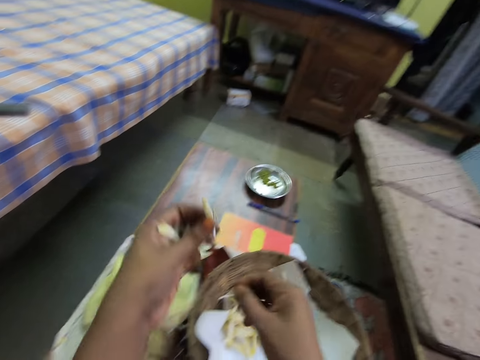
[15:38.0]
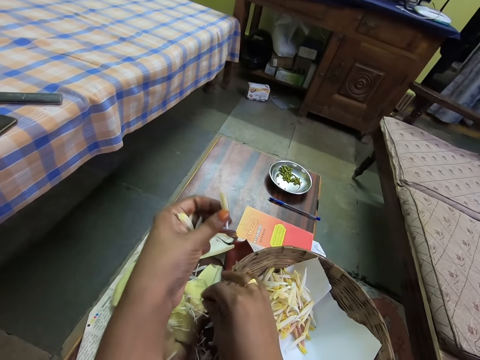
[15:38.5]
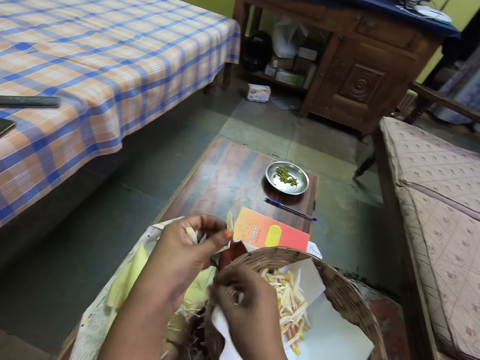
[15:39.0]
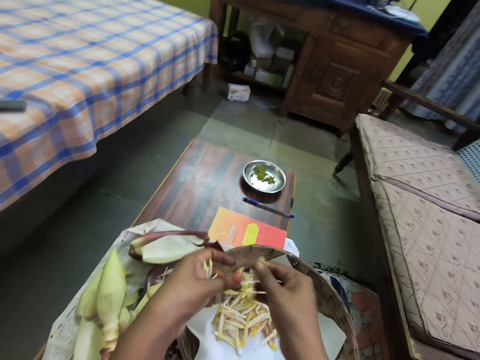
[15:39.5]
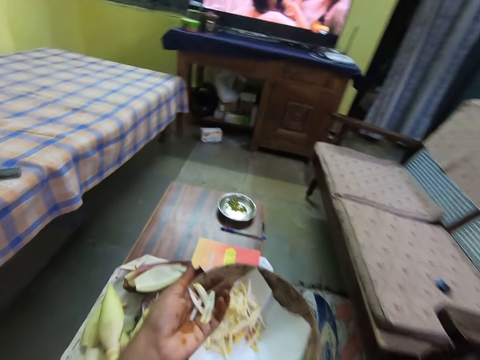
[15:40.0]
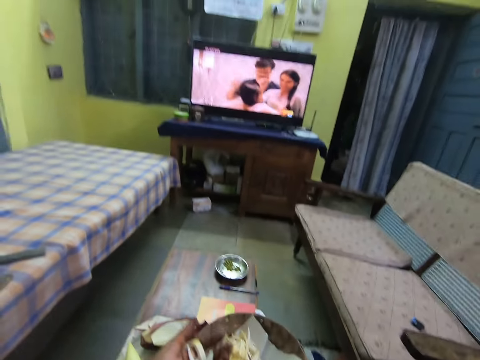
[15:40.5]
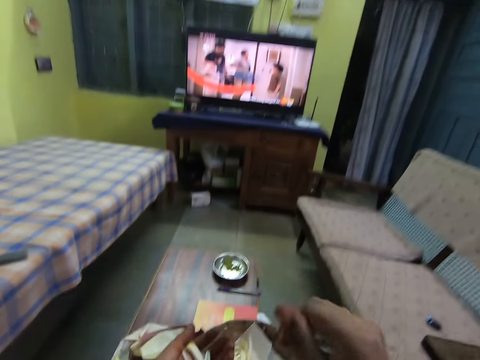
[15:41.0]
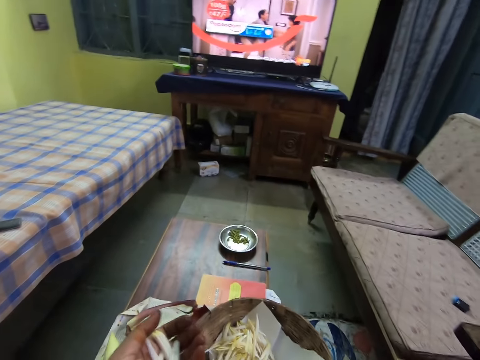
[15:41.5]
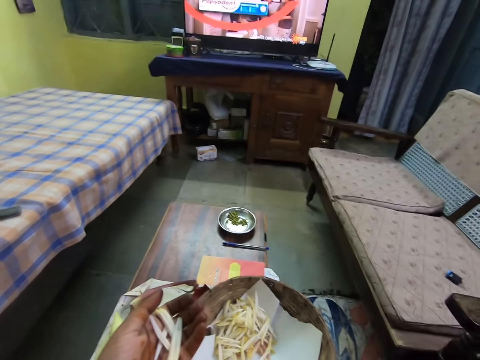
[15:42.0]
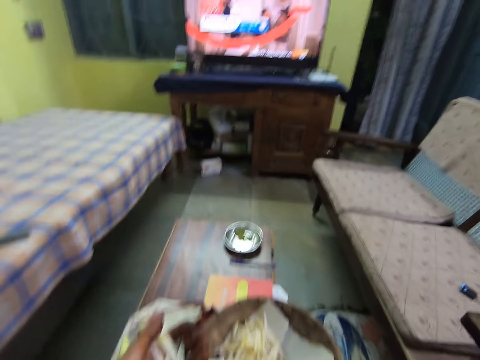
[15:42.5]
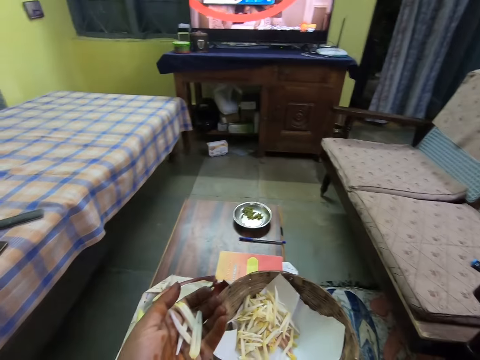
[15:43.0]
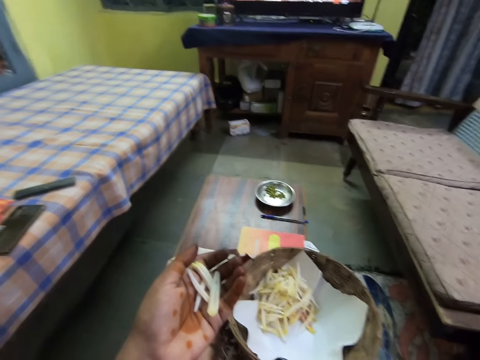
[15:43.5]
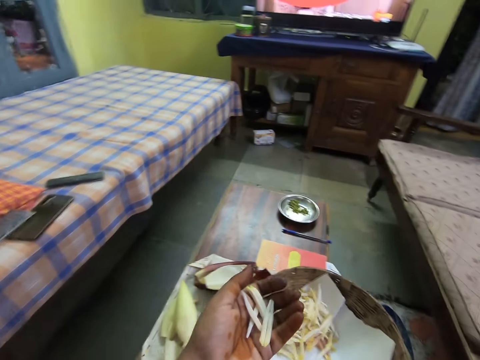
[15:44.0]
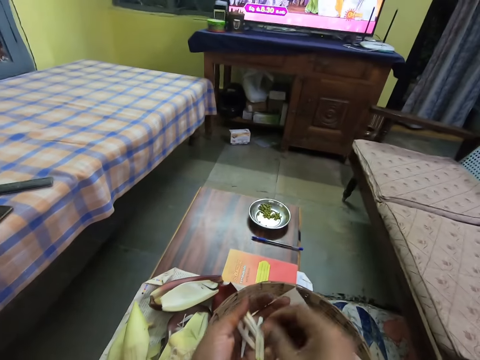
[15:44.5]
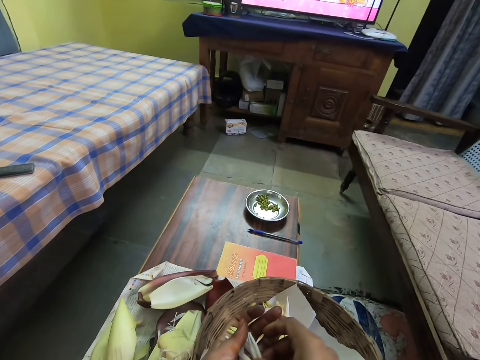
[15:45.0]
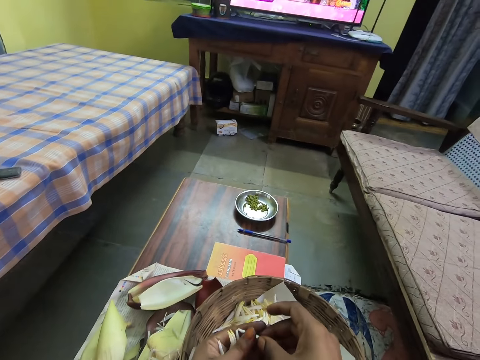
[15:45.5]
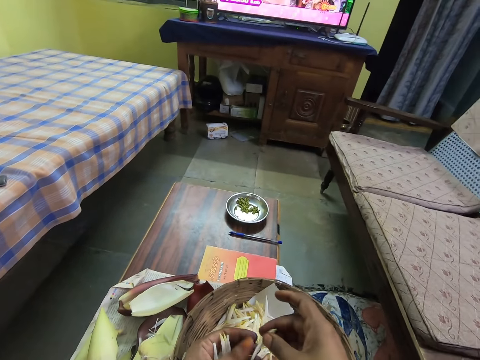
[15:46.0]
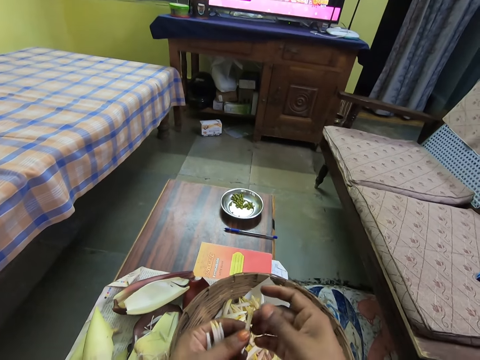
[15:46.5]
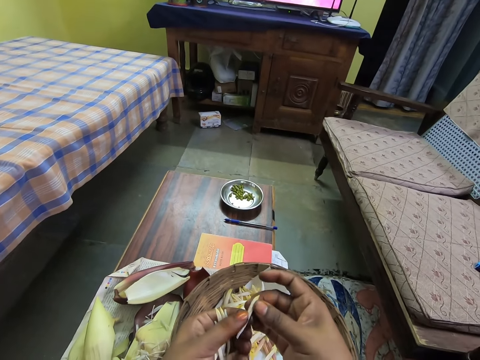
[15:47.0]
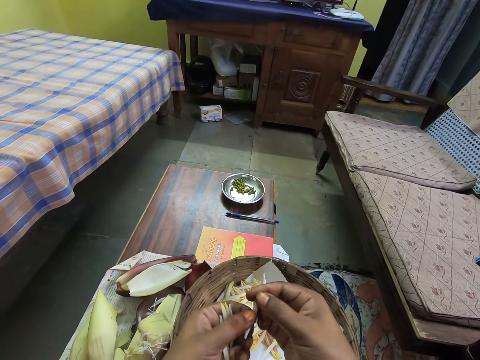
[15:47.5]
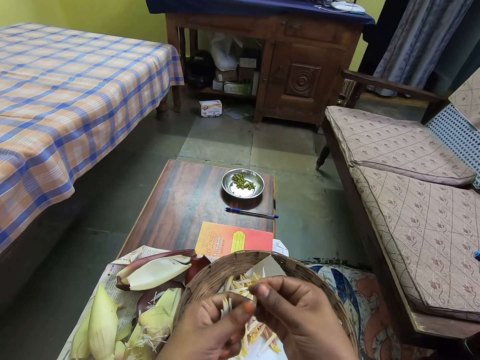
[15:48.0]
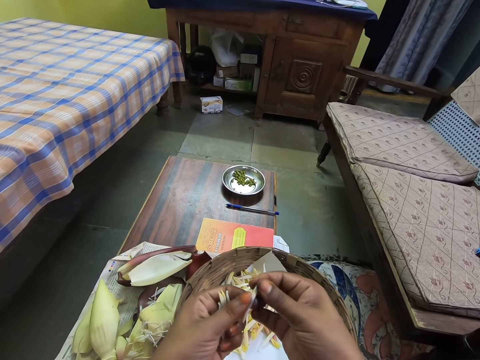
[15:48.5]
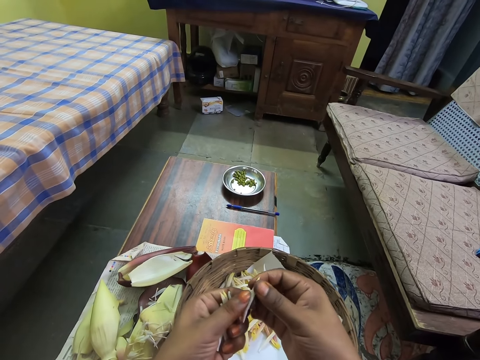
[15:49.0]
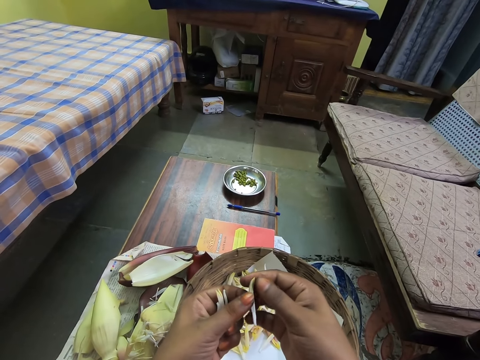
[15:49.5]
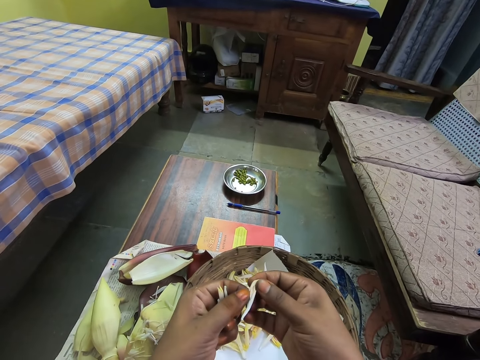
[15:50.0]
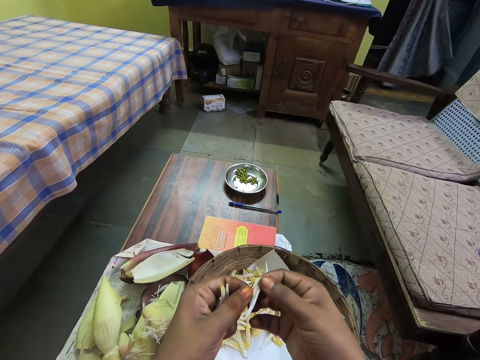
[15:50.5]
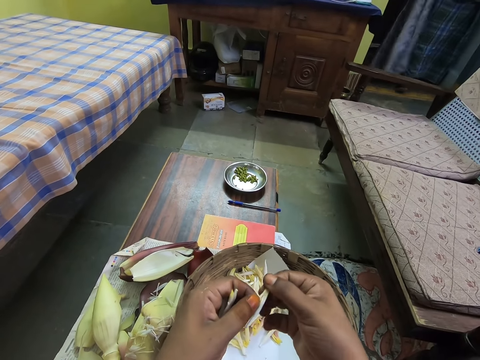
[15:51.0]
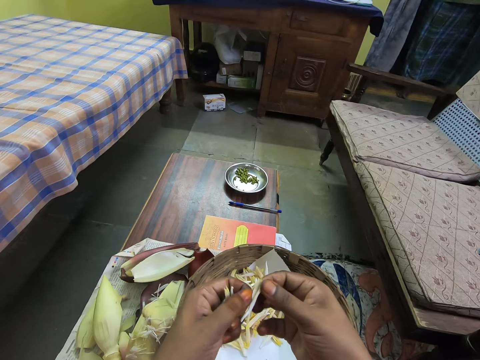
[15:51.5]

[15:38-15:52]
The camera wearer drops a filament on the table with her right hand. She drops the flower bud in the basket with her right hand. She picks a flower bud or banana petals with her right hand. She peels the flower bud with both hands. She scratches inside of the banana petals.

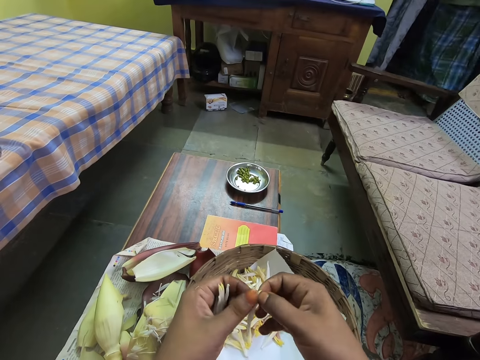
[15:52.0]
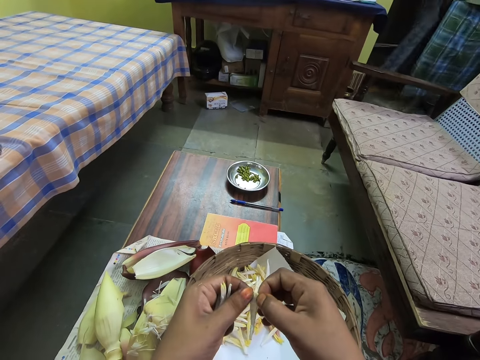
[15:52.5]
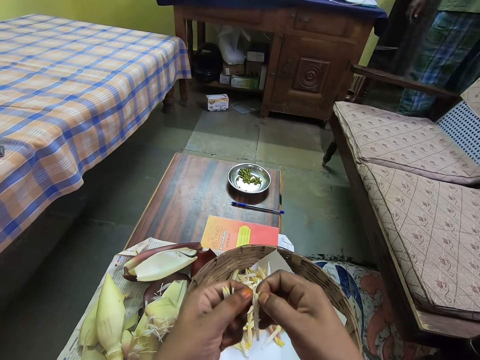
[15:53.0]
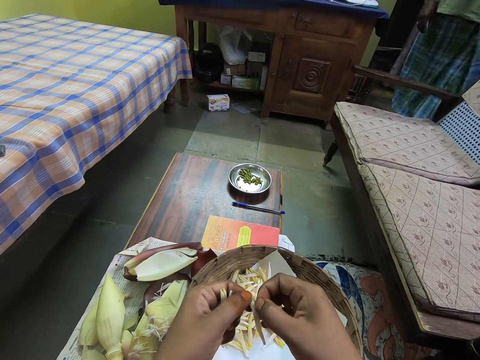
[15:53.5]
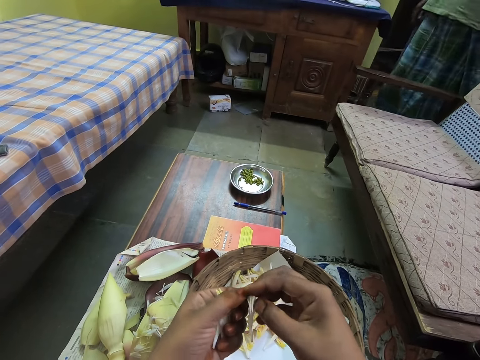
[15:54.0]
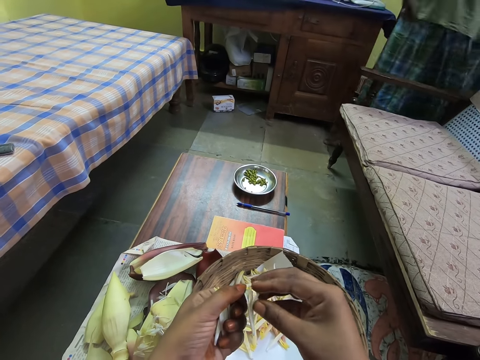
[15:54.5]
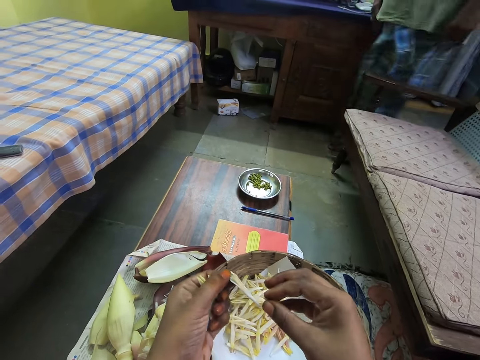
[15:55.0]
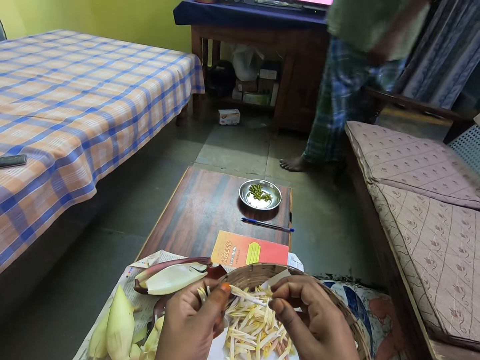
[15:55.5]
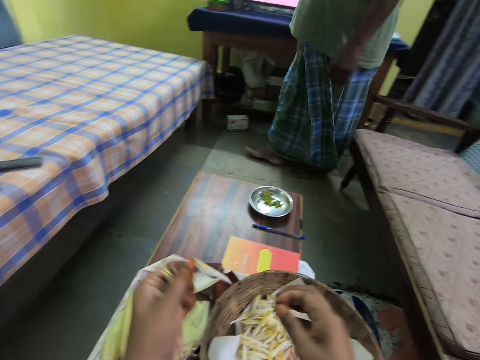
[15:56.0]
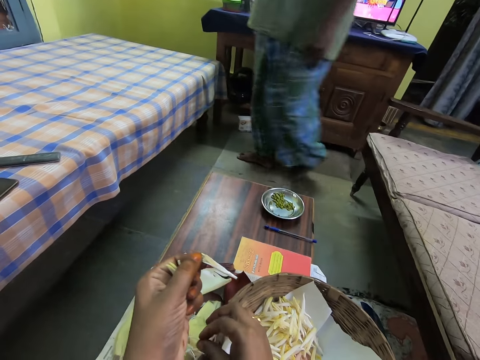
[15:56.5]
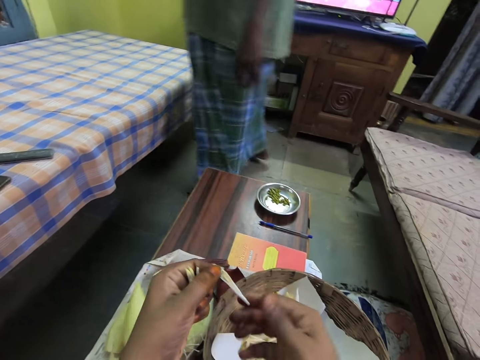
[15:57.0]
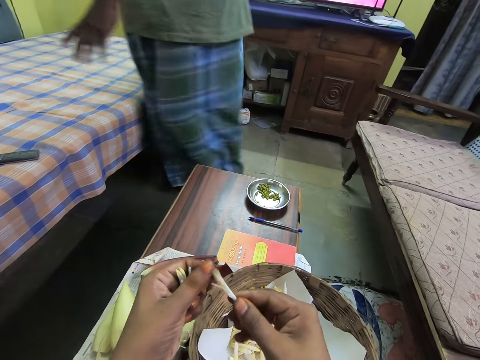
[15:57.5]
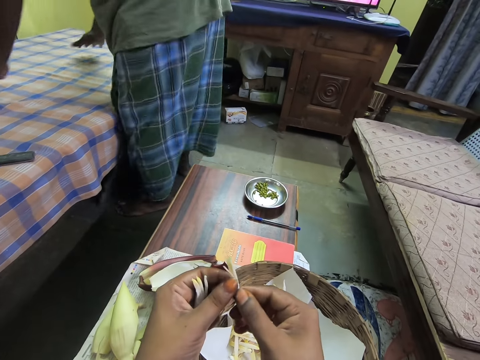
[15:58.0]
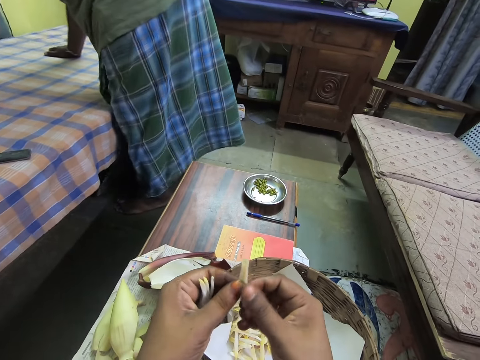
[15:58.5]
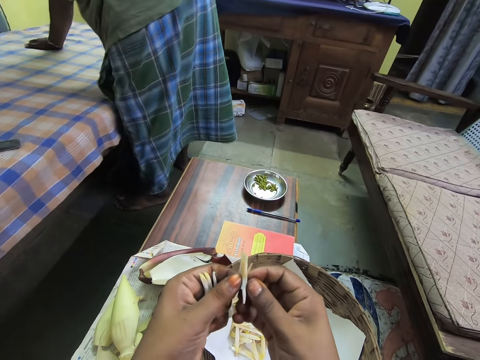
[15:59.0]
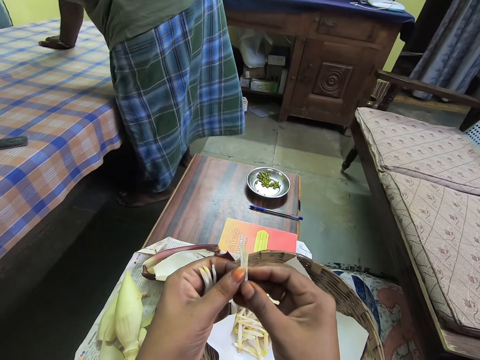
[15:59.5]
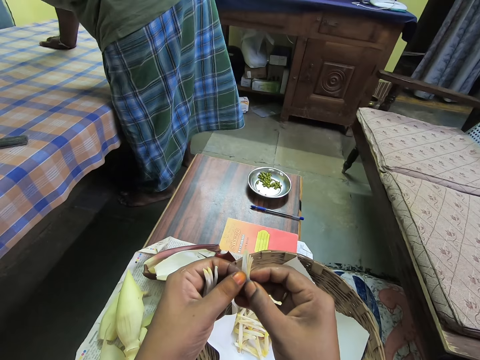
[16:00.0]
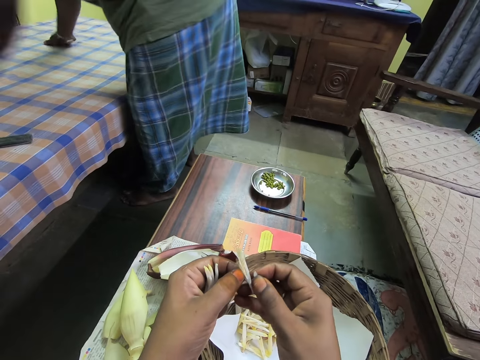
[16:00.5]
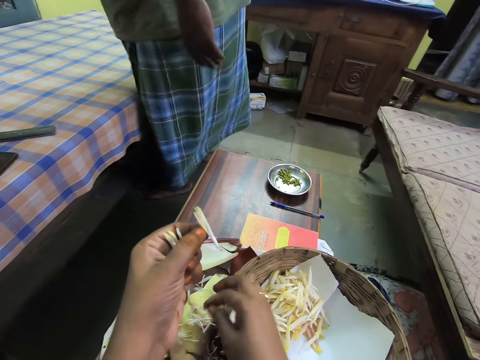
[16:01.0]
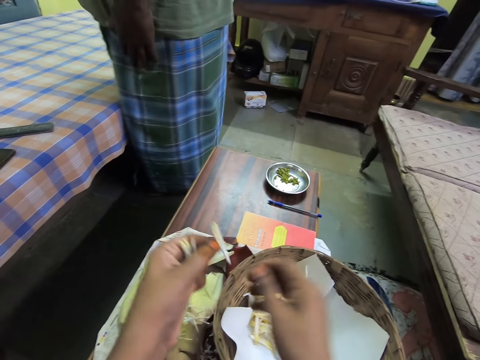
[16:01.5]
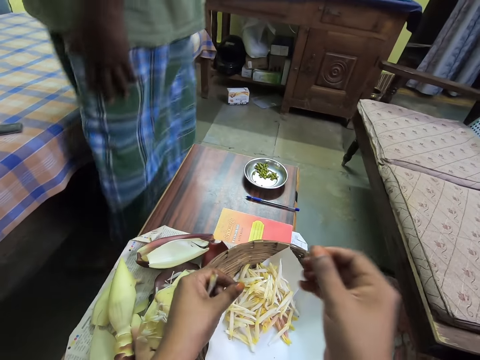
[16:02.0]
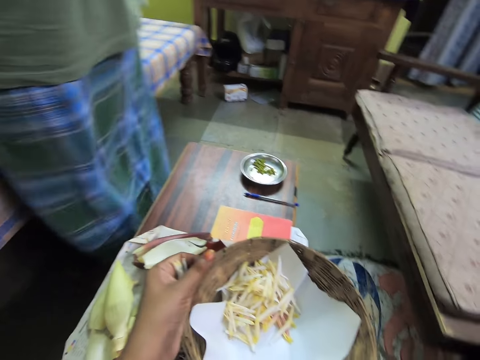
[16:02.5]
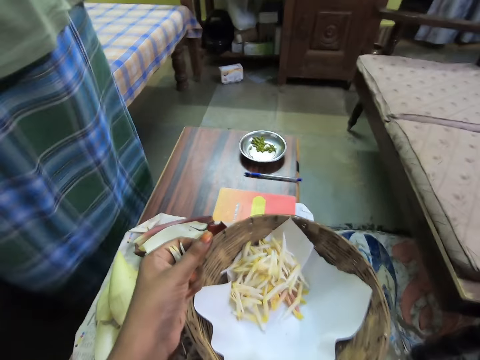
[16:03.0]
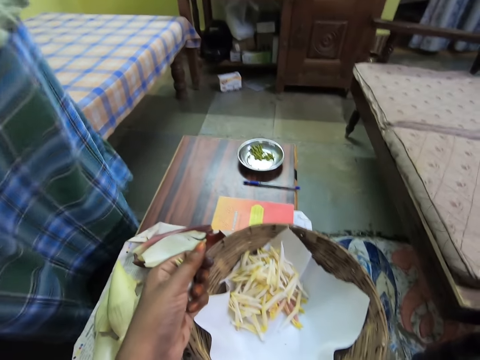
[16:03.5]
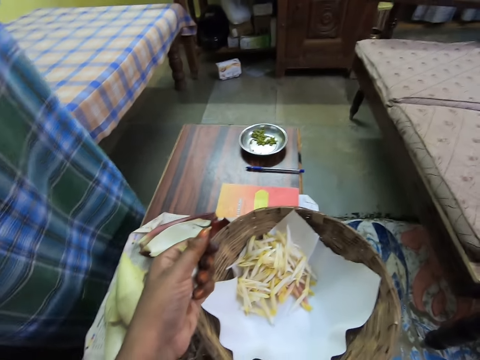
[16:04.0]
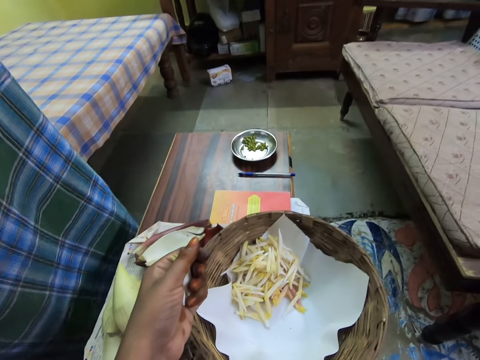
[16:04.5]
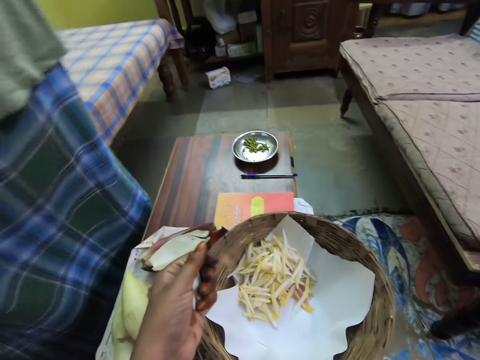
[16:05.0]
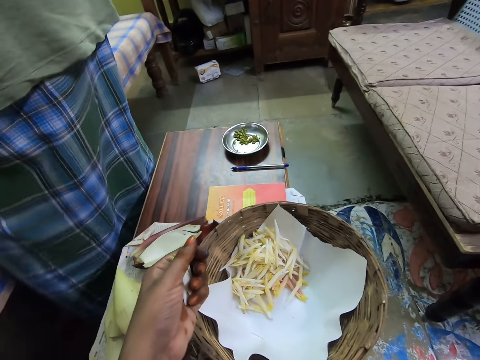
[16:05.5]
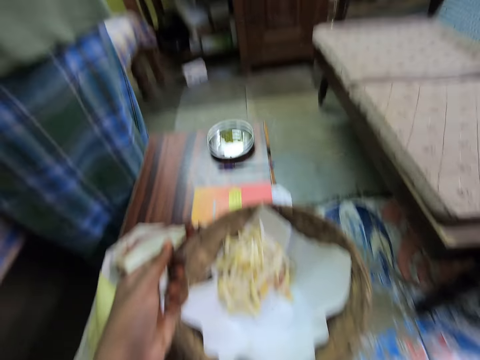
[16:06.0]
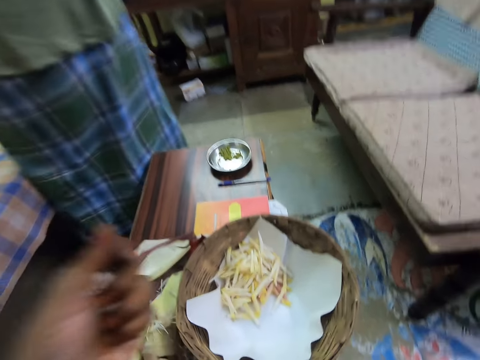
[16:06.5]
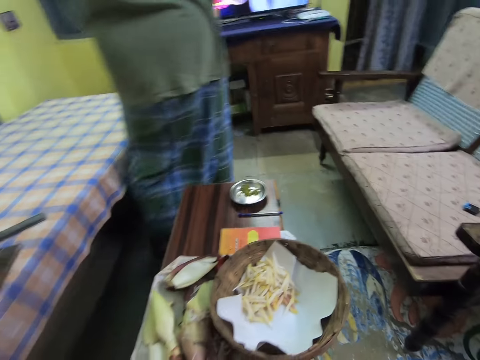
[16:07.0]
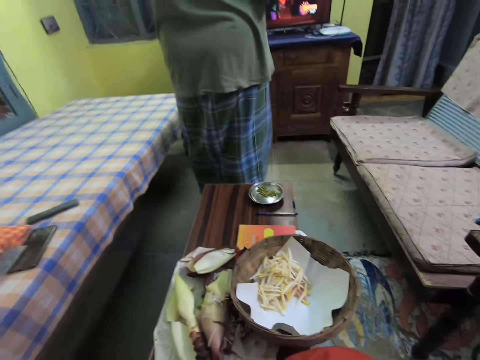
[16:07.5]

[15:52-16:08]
The camera wearer peels banana petals with her right hand. She drops a filament on the table with her right hand. A man arranges the bed with both hands. The camera wearer drops the flower bud or banana petals in the basket with her left hand.
